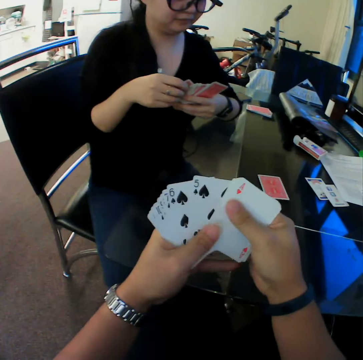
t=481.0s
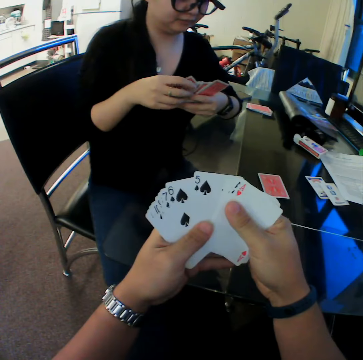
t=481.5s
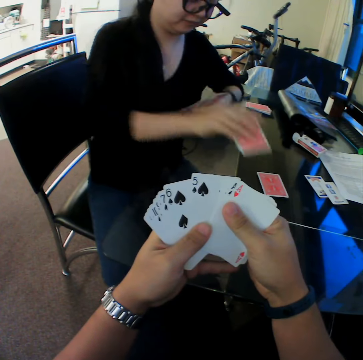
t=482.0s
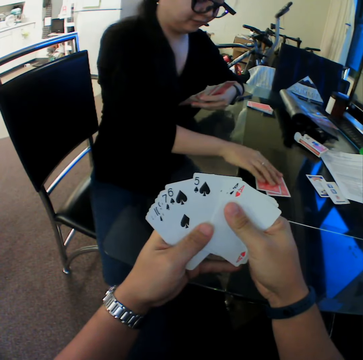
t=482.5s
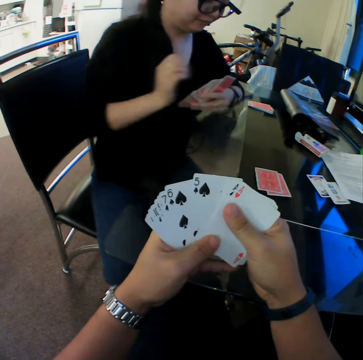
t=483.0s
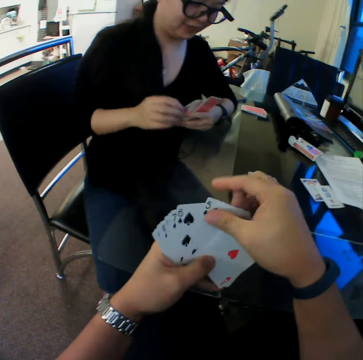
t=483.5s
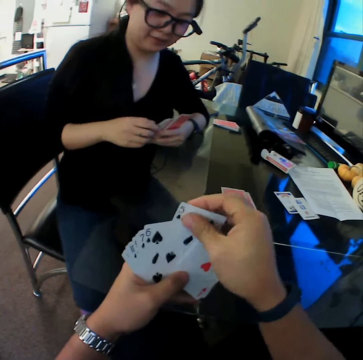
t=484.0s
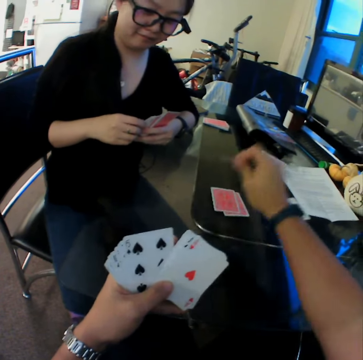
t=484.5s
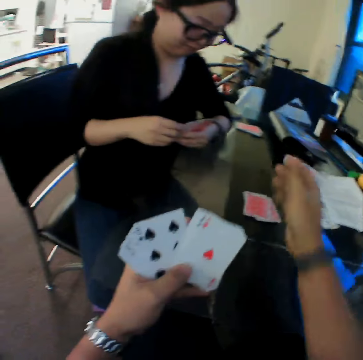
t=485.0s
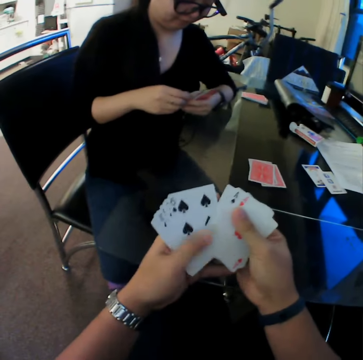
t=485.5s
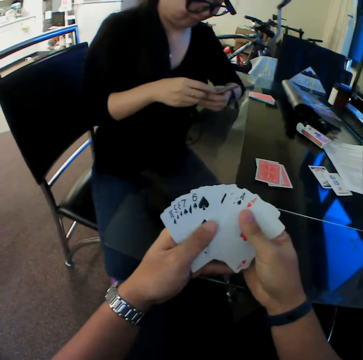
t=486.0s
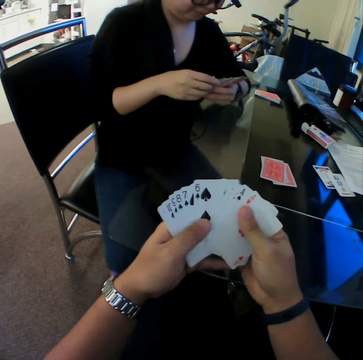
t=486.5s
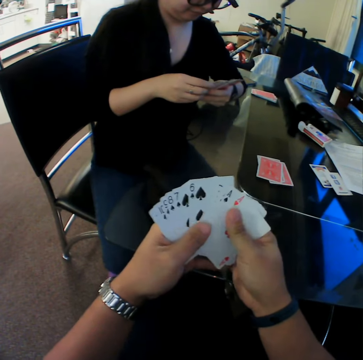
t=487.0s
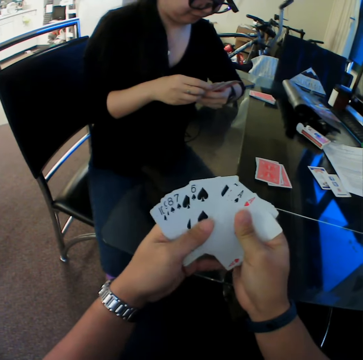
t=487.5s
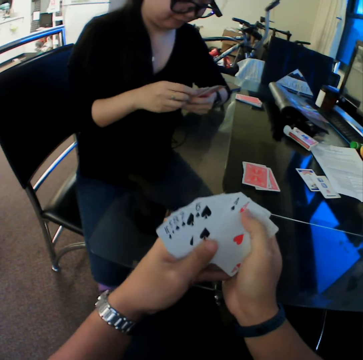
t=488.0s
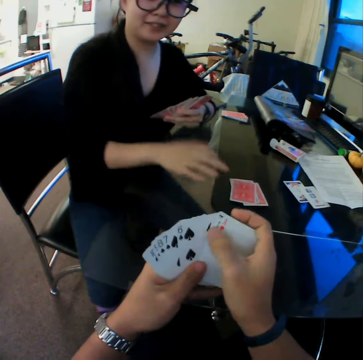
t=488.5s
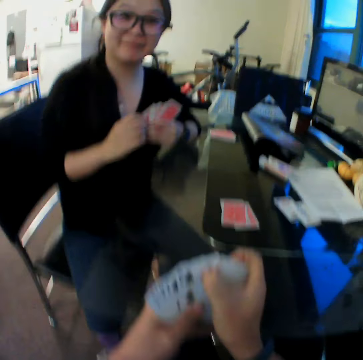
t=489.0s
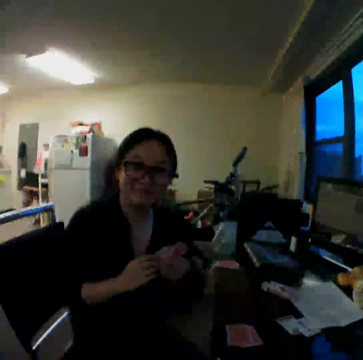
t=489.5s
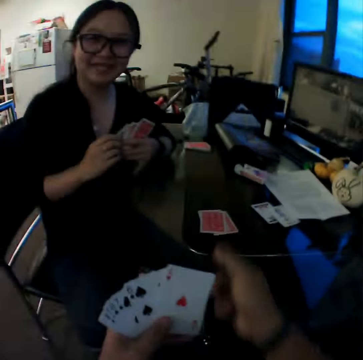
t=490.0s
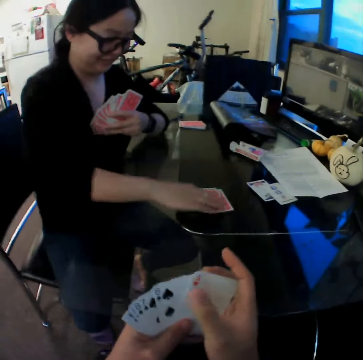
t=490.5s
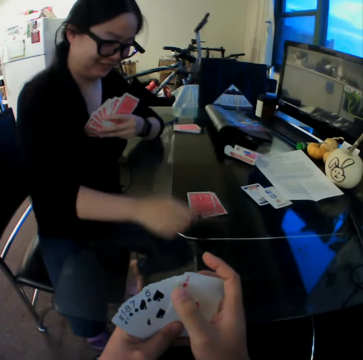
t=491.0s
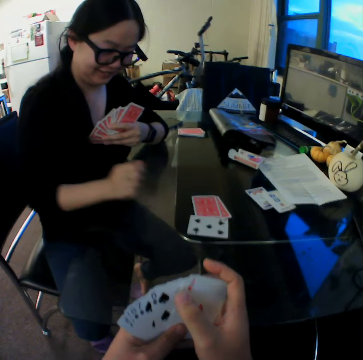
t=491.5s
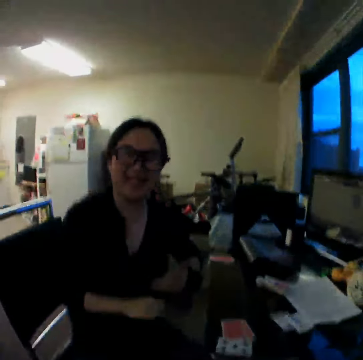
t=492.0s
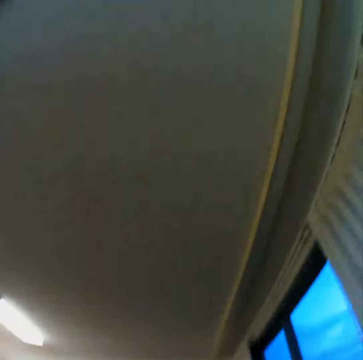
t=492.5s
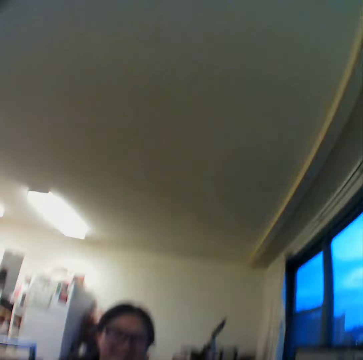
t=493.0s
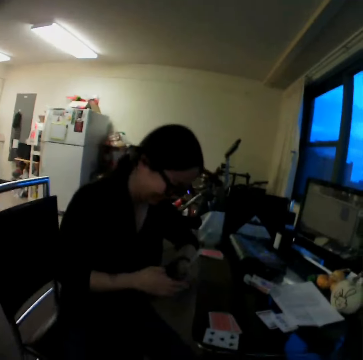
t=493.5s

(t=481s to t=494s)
The woman drops a card on the table with her right hand. The camera wearer drops a card on the table with his right hand. He looks through the cards. The woman converses with the camera wearer. She flips a card on the table with her right hand.

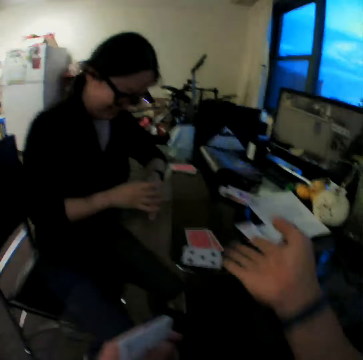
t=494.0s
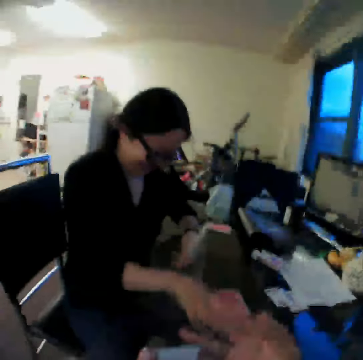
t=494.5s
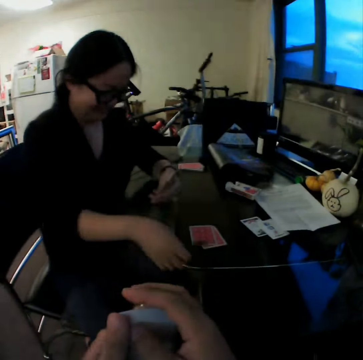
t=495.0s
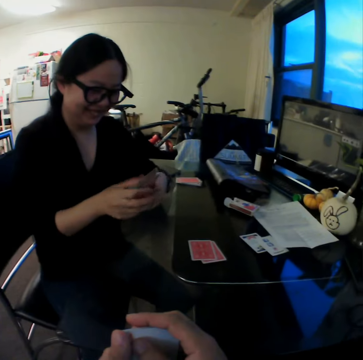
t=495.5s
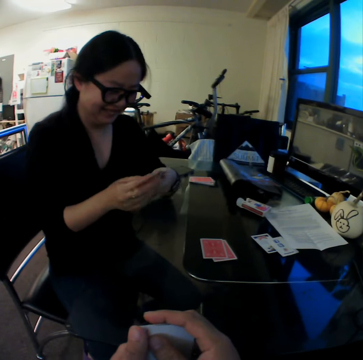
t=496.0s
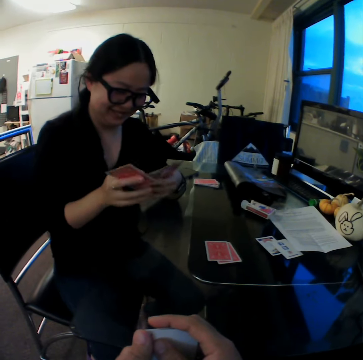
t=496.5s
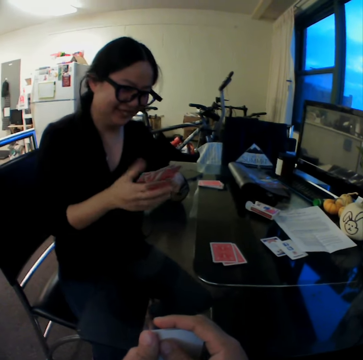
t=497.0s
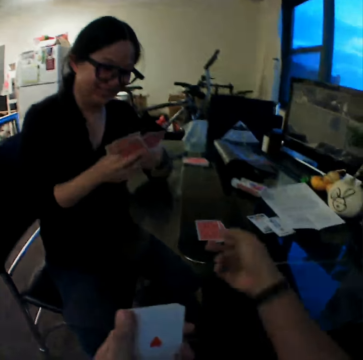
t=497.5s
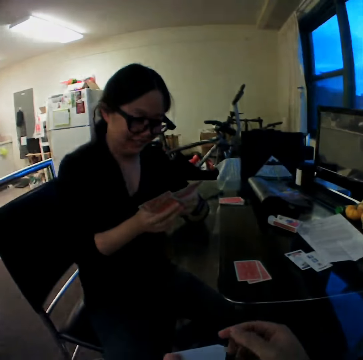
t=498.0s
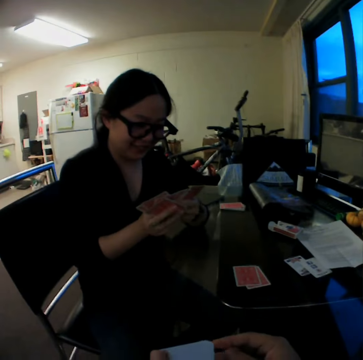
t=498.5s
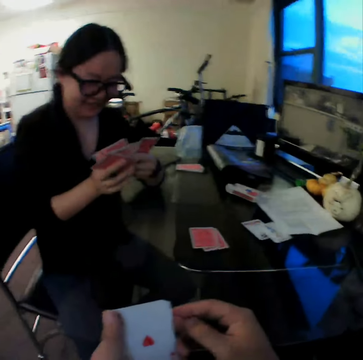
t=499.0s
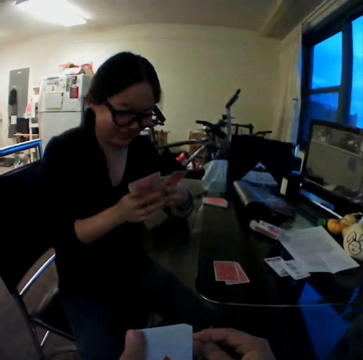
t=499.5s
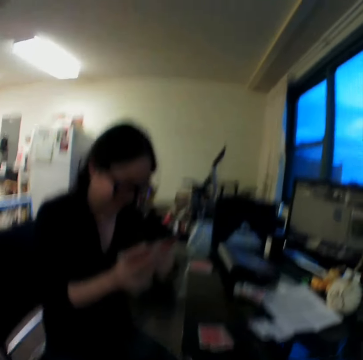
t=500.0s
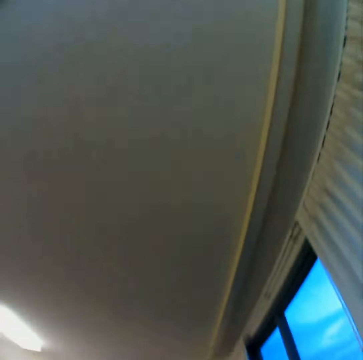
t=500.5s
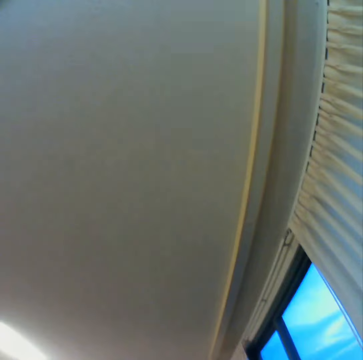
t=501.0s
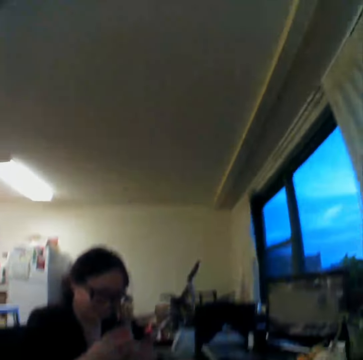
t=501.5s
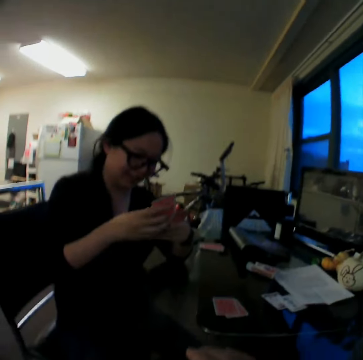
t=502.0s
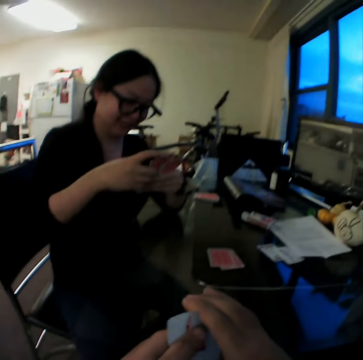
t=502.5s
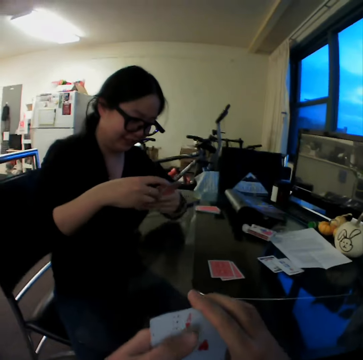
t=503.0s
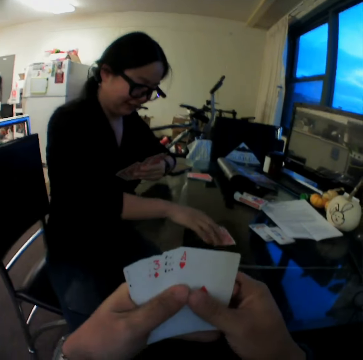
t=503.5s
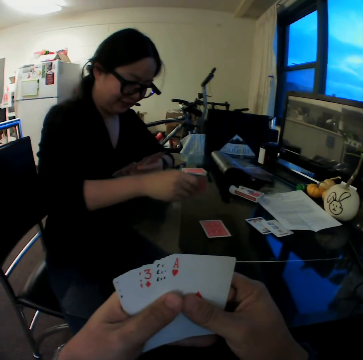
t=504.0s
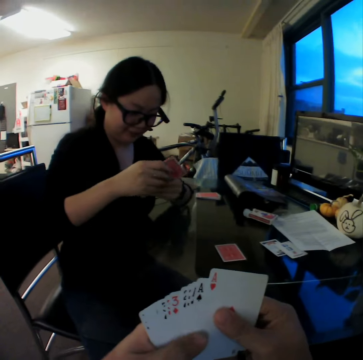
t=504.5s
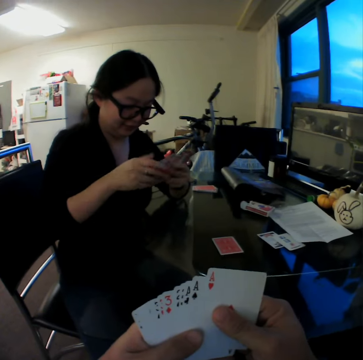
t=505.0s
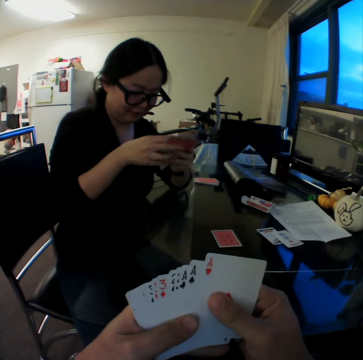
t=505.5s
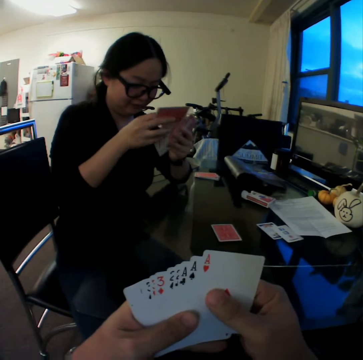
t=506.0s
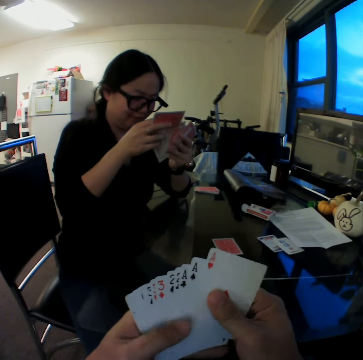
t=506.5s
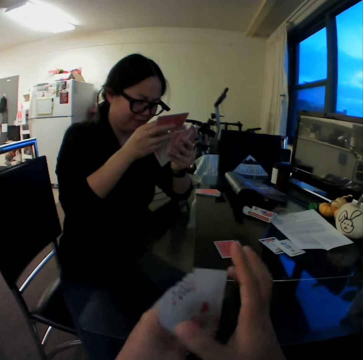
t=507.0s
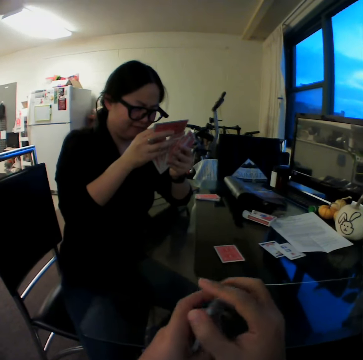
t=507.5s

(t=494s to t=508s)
The woman picks a card from the table with her right hand and arranges the cards. The camera wearer looks through the cards. The woman picks a card from the table with her right hand.

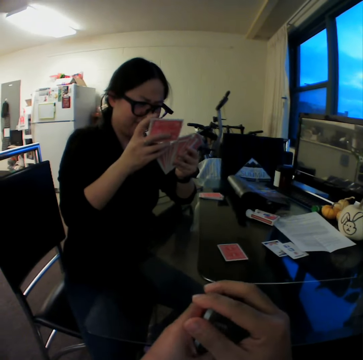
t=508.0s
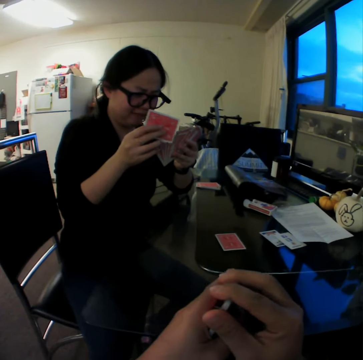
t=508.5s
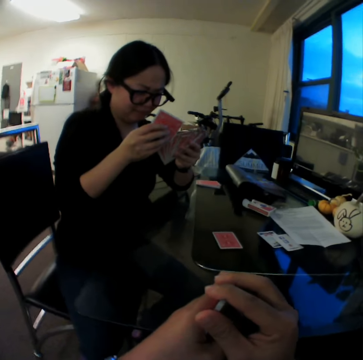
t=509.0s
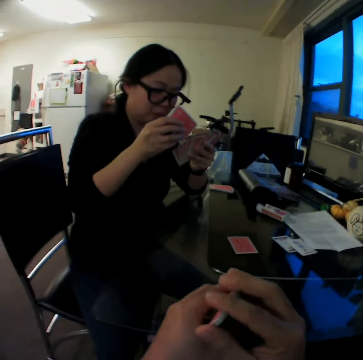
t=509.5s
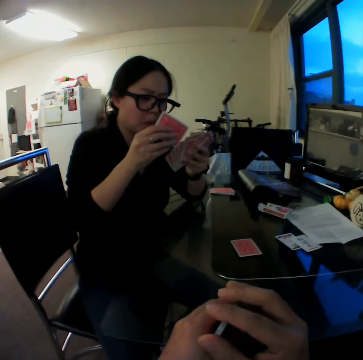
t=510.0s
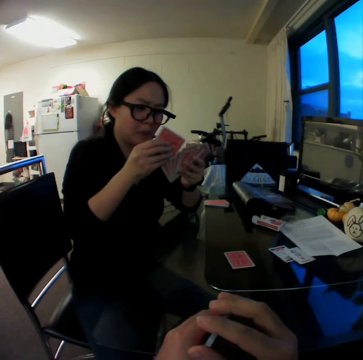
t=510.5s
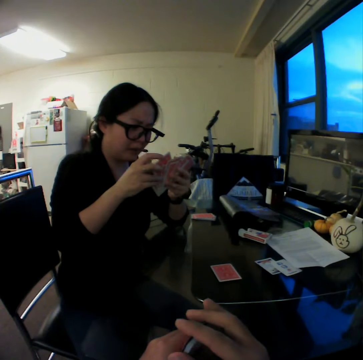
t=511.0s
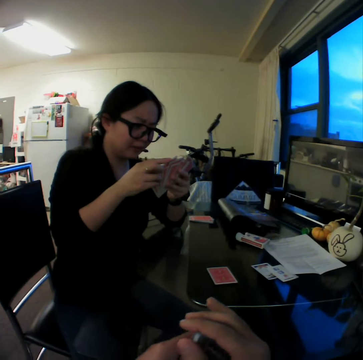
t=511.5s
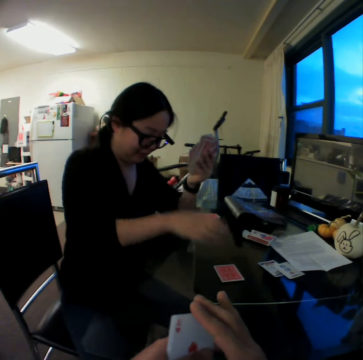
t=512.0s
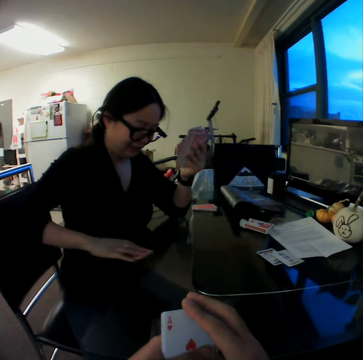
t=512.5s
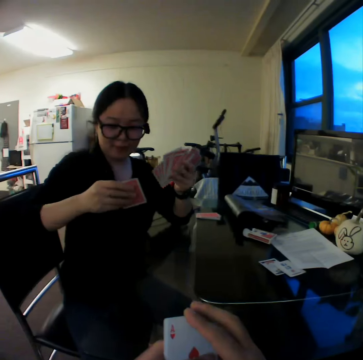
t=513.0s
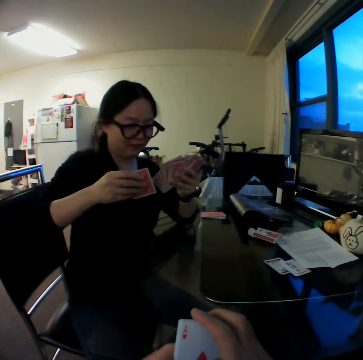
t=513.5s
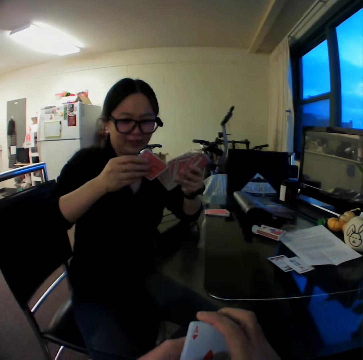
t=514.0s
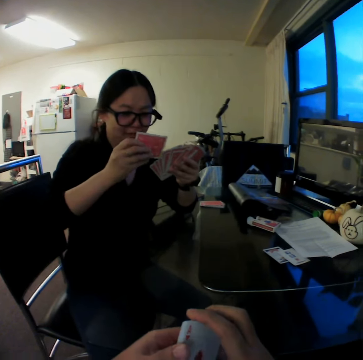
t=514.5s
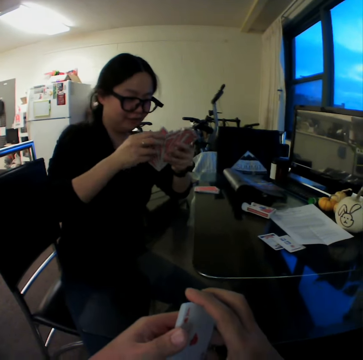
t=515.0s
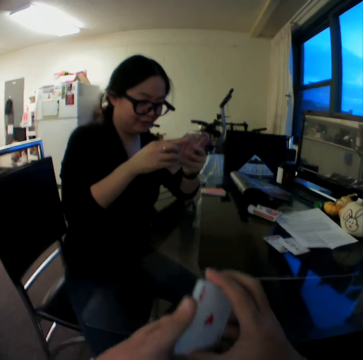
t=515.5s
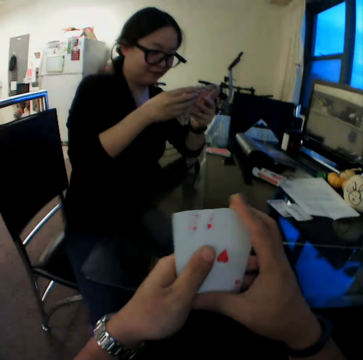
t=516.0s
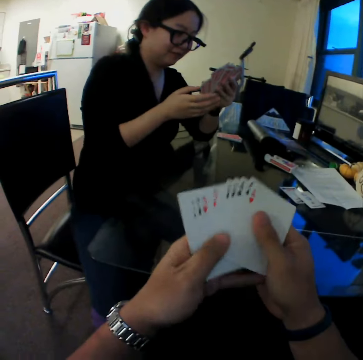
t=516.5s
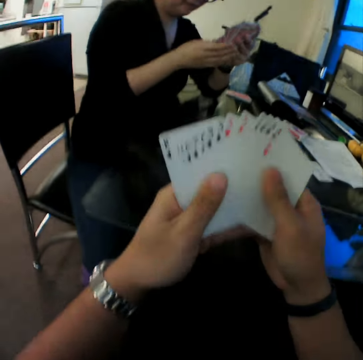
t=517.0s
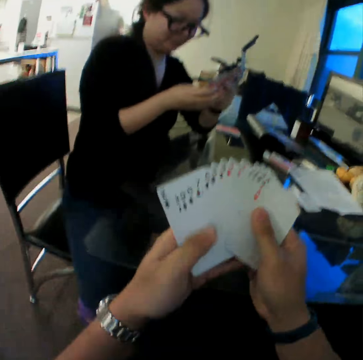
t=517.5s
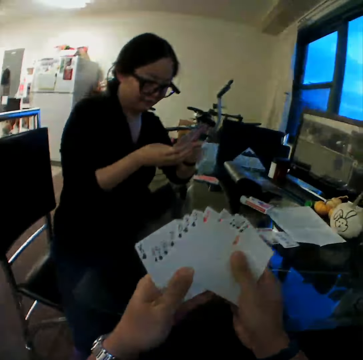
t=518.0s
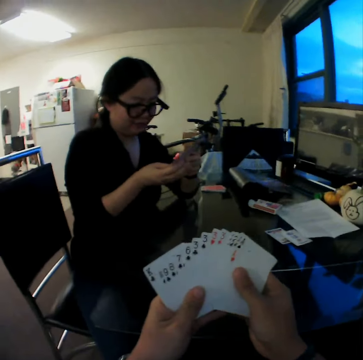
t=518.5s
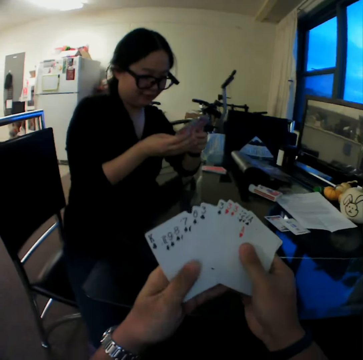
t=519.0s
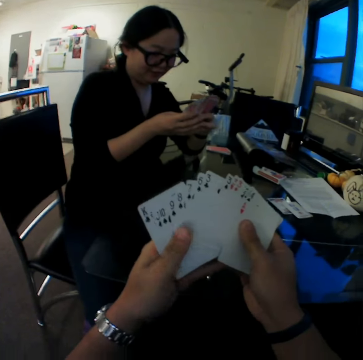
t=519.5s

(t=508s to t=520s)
The camera wearer looks through the cards. The woman picks cards from the table with her right hand.
